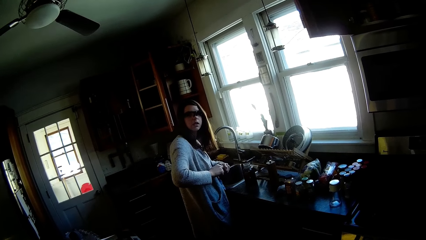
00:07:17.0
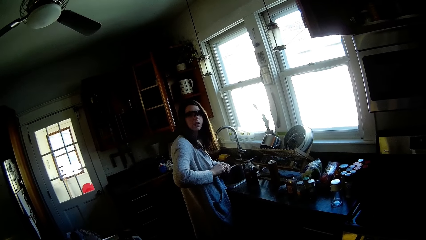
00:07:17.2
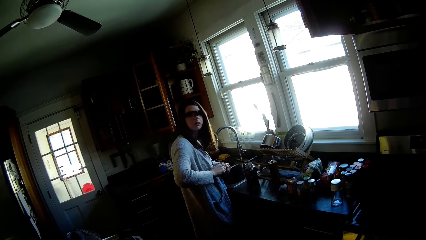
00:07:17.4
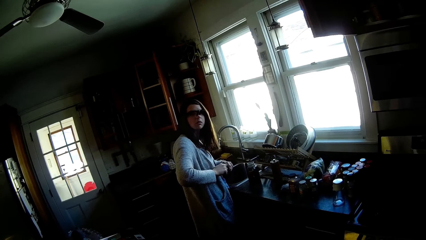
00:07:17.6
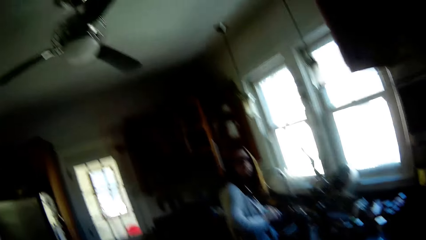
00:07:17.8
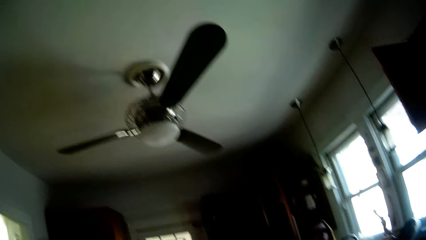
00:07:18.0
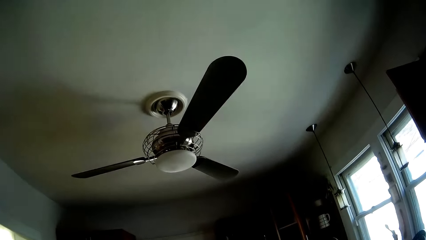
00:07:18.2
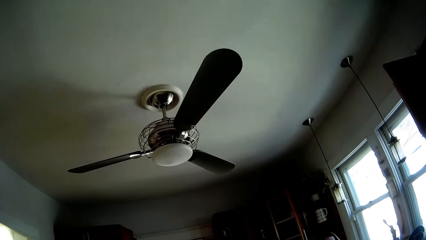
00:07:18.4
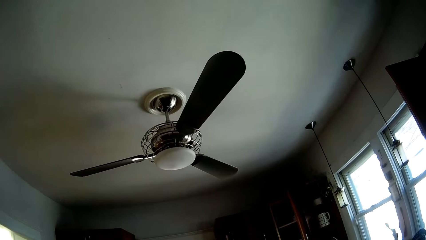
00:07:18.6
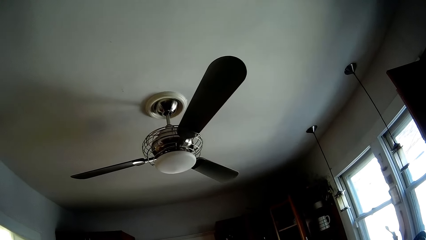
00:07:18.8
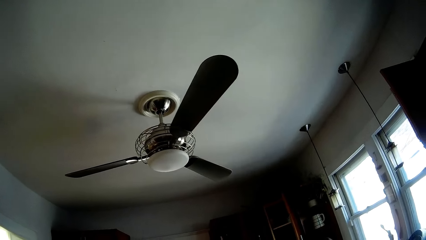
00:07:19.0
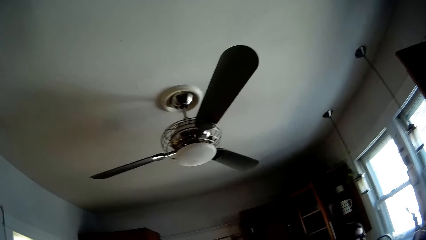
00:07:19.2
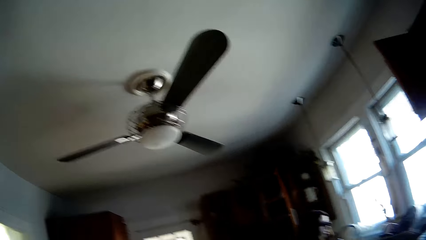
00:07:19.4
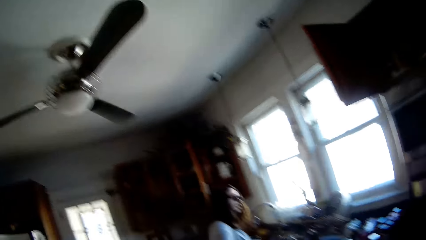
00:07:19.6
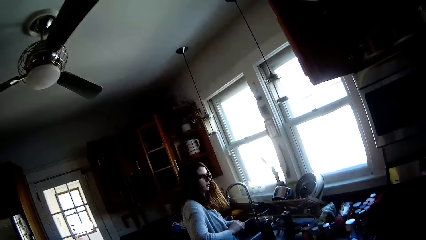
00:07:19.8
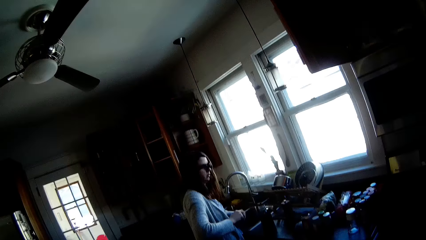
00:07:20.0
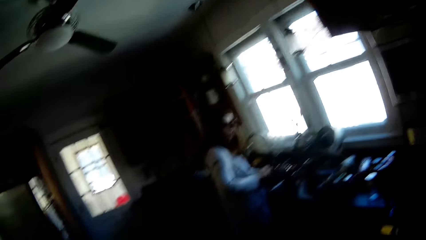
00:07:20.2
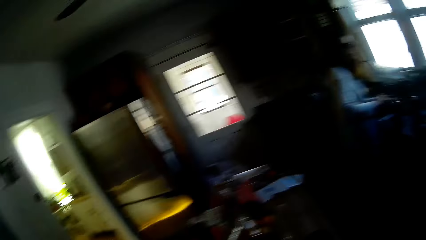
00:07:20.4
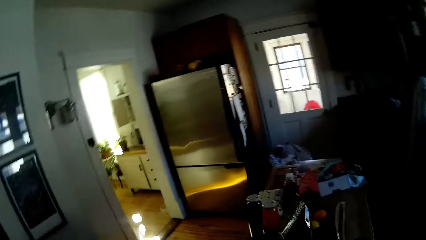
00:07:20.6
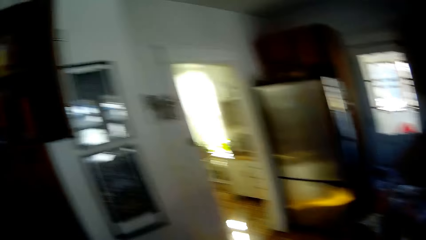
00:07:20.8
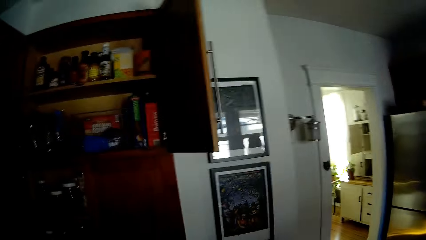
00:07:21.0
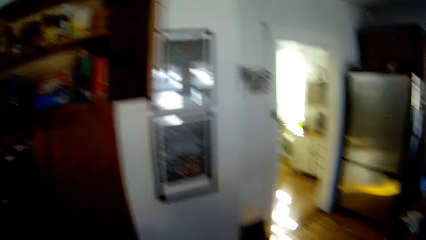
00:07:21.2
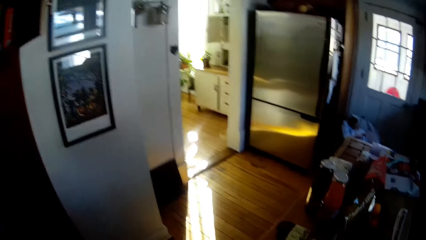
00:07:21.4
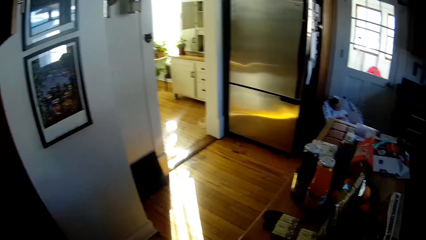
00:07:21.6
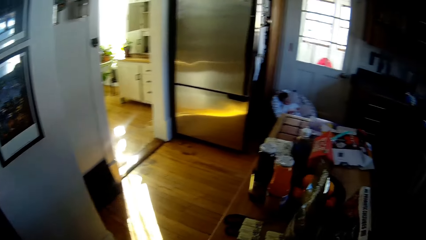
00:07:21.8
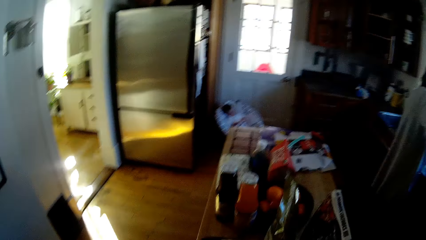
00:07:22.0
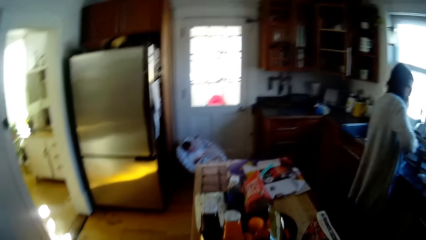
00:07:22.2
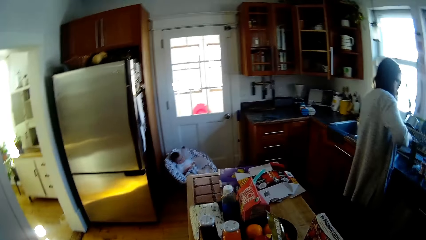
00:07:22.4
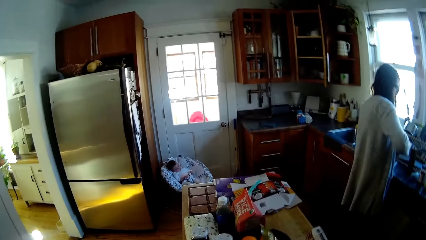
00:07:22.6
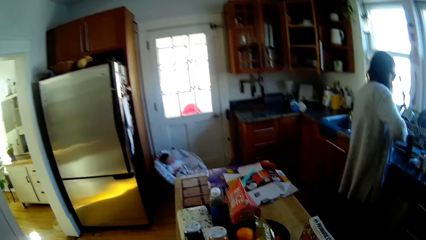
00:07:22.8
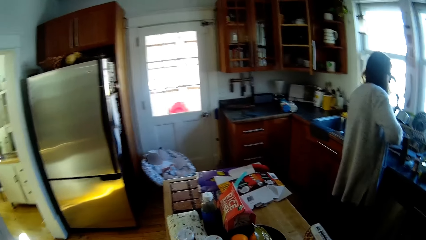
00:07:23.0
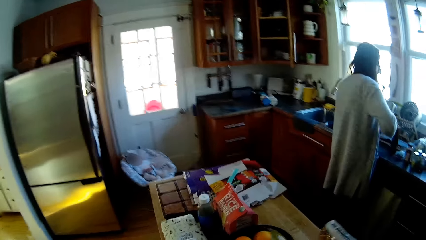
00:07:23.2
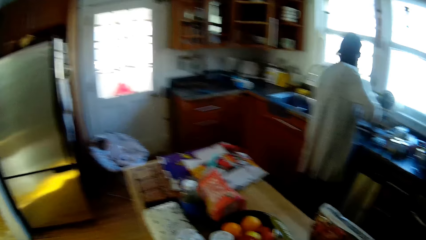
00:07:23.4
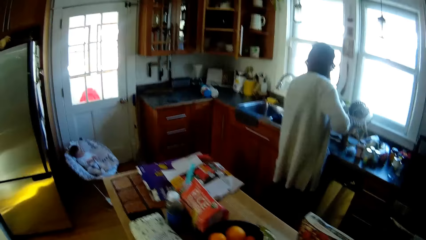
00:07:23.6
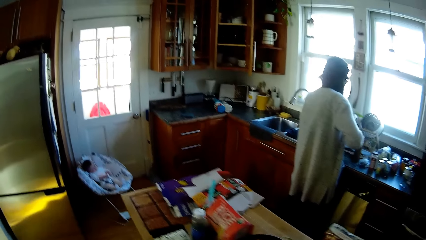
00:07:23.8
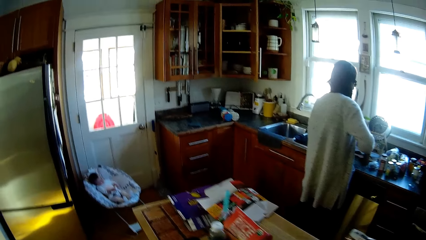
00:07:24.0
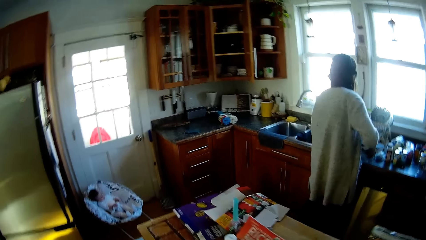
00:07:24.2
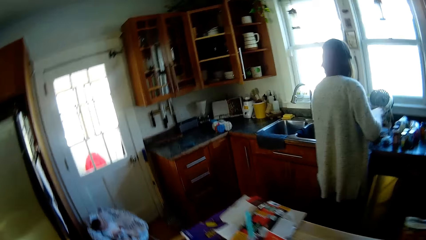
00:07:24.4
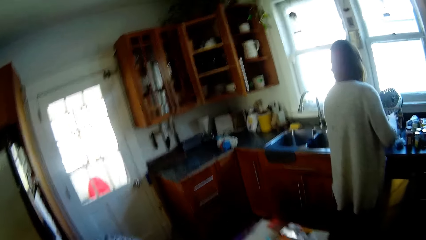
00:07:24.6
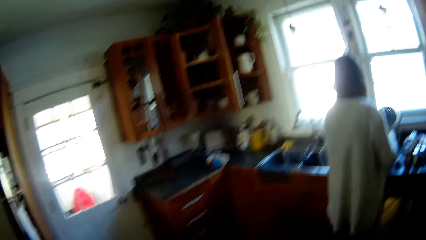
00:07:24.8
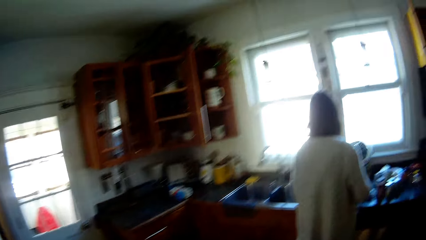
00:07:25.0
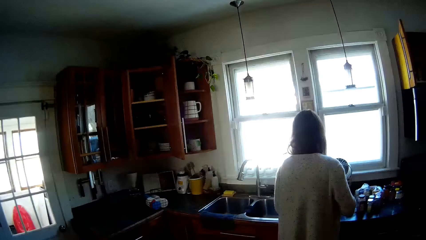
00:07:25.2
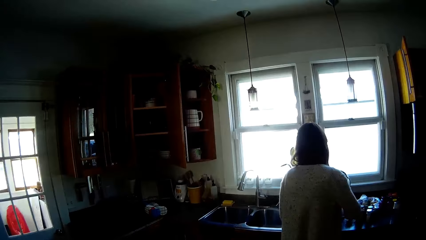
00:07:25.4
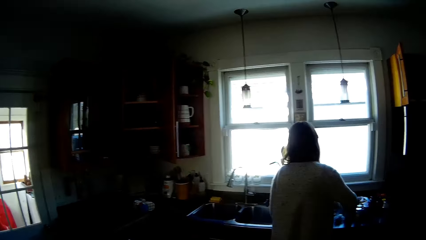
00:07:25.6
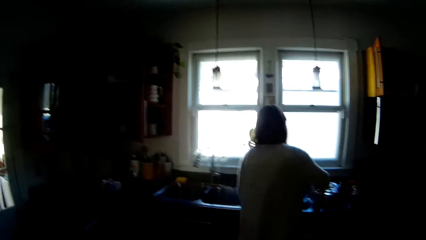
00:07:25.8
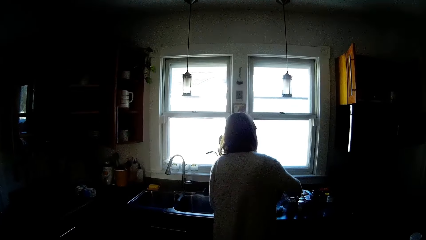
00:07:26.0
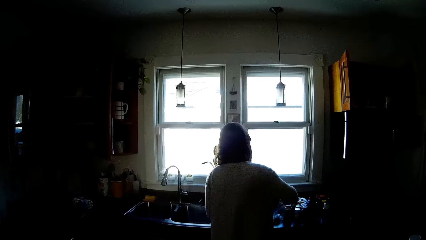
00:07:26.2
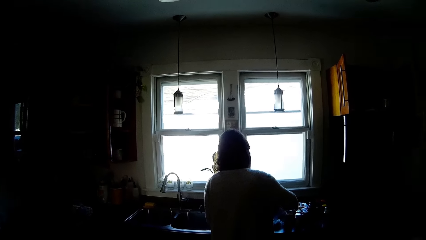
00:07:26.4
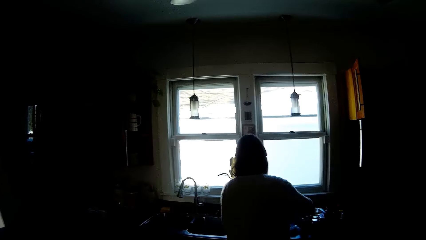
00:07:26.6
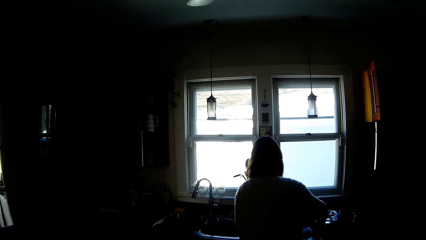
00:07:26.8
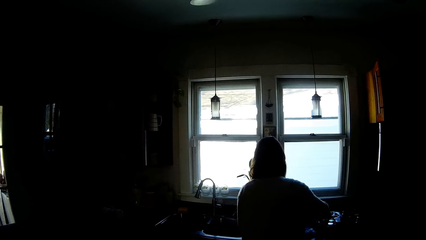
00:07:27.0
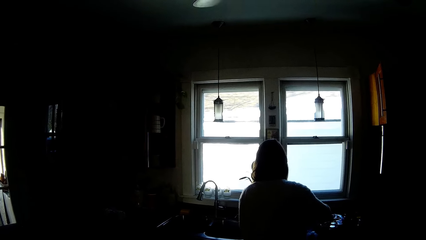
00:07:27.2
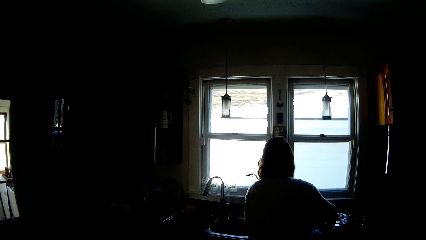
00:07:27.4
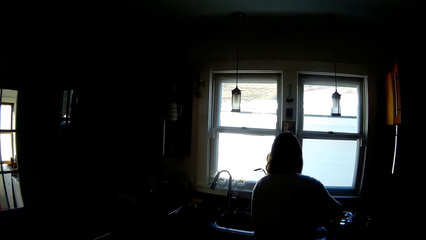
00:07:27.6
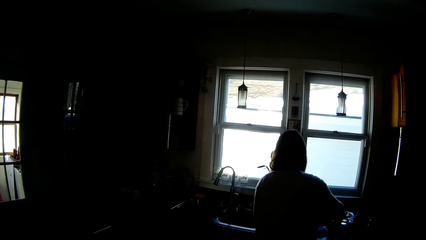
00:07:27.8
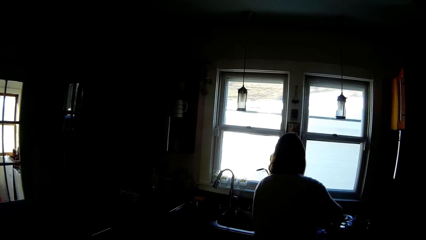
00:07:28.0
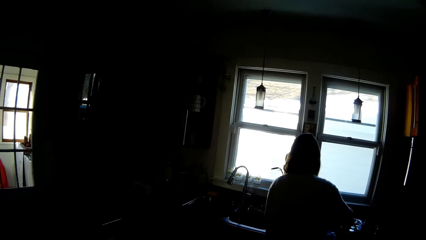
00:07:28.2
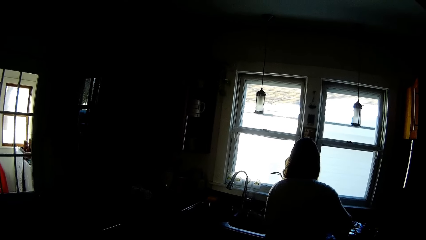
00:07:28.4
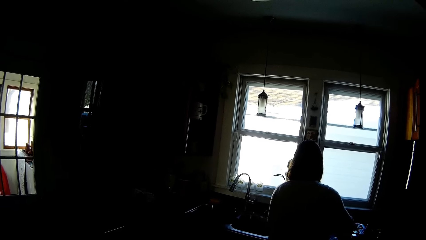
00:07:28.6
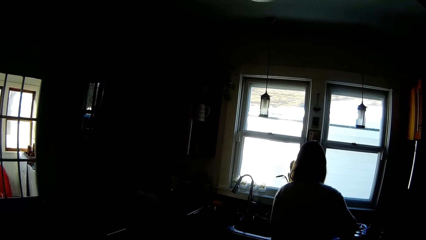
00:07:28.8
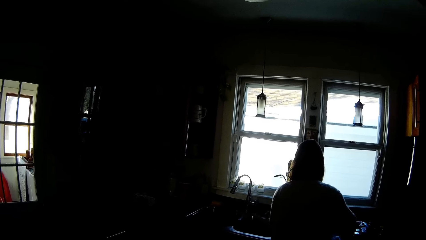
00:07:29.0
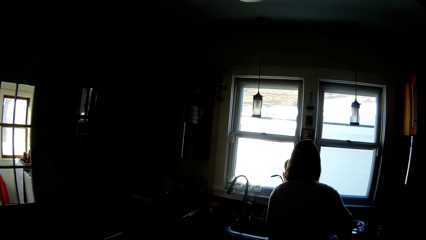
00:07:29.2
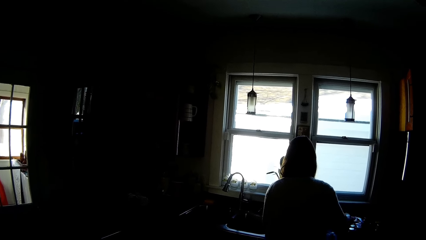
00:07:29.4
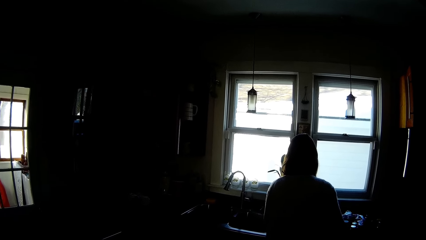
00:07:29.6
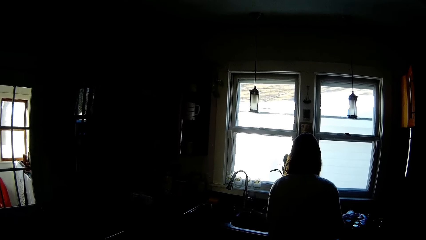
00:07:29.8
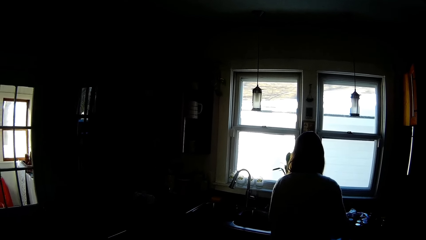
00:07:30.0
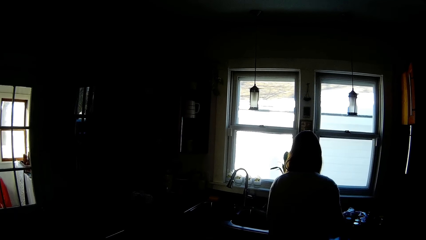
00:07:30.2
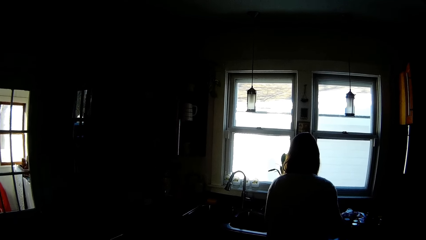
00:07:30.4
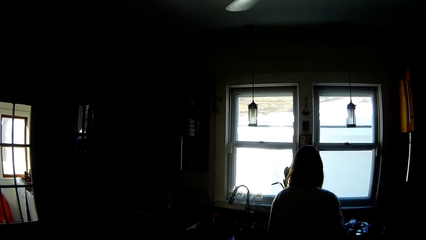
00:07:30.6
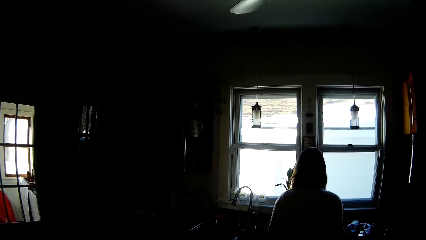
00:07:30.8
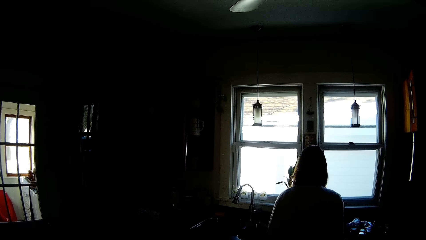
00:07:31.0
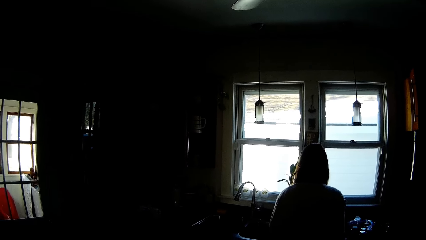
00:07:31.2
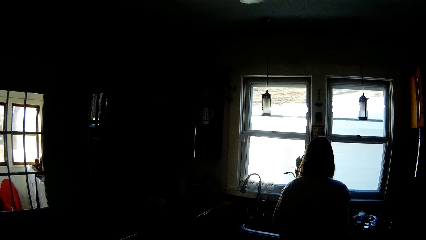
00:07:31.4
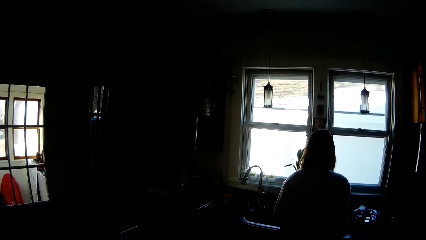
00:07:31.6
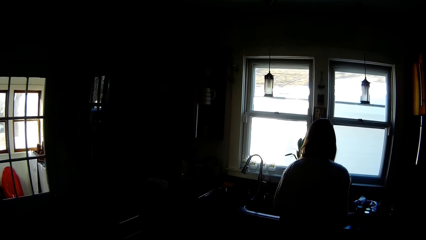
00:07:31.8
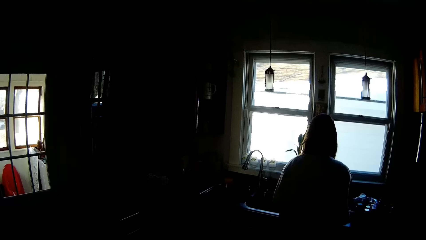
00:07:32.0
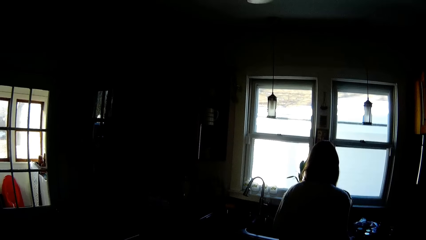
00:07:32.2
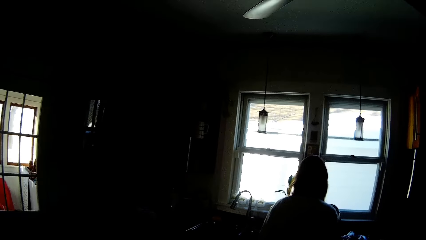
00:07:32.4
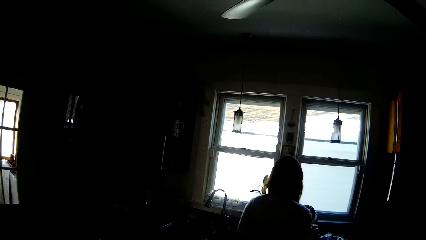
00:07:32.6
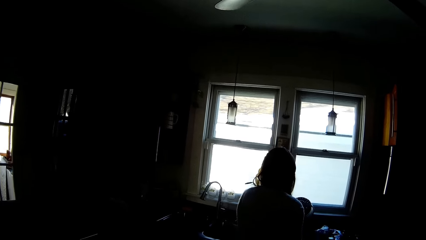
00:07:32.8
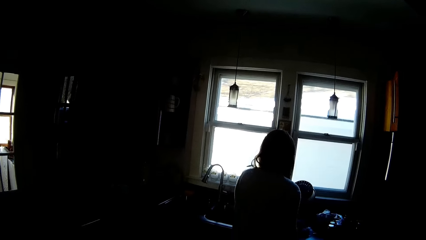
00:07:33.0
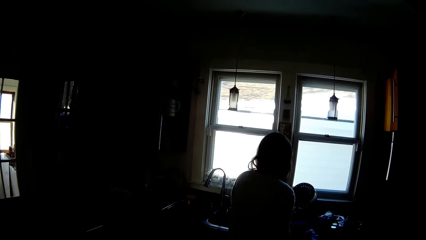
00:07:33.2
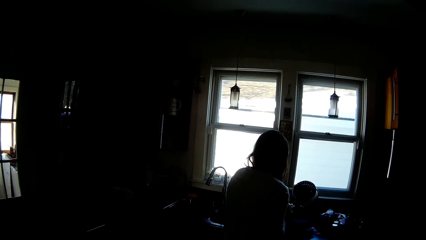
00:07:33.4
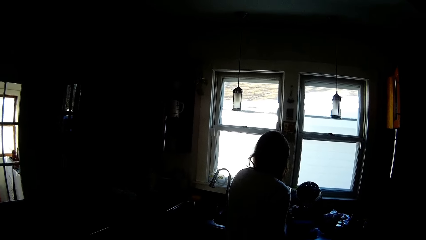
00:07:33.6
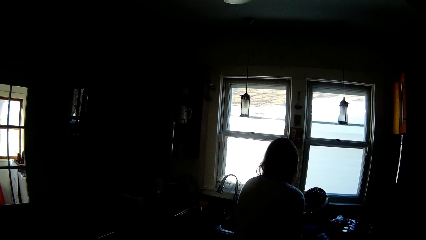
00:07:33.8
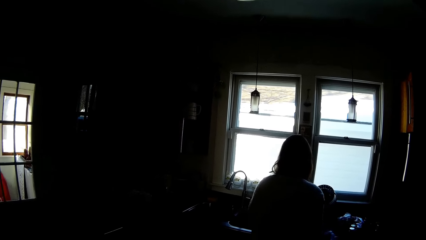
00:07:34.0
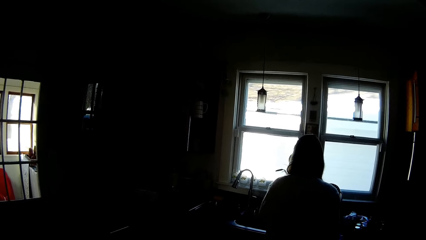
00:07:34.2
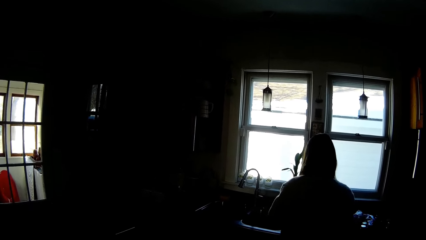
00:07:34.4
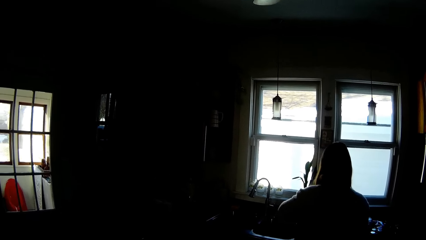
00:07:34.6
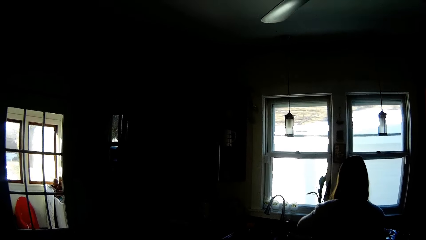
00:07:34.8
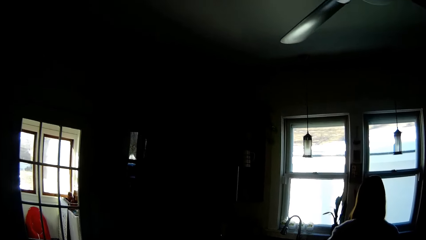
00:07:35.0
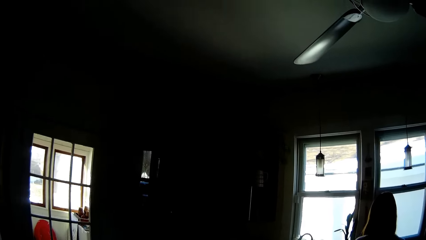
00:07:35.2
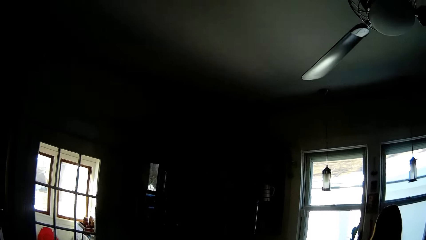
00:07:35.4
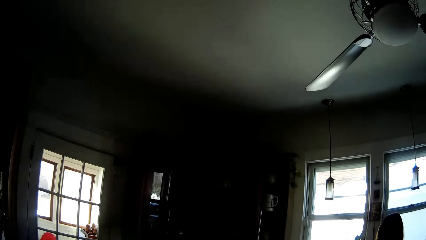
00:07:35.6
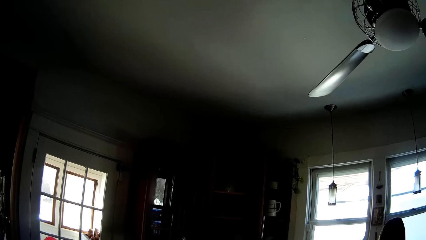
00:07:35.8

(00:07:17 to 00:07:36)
A lady rotates something. The lady puts something on the kitchen counter.
